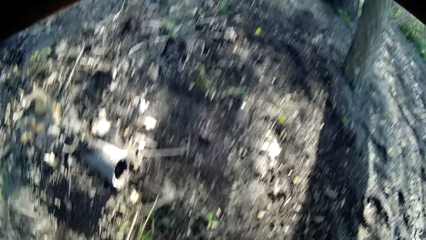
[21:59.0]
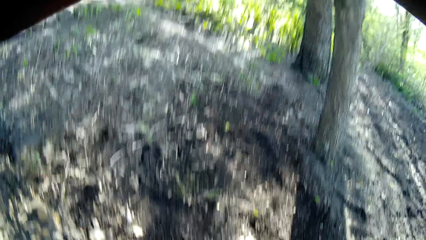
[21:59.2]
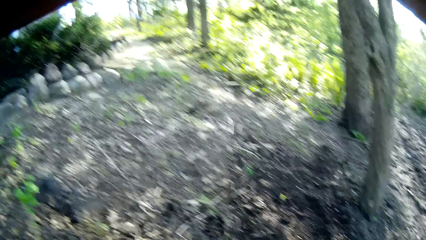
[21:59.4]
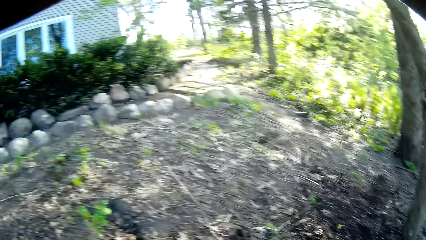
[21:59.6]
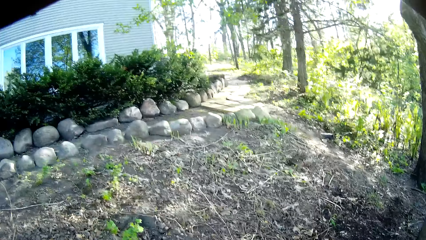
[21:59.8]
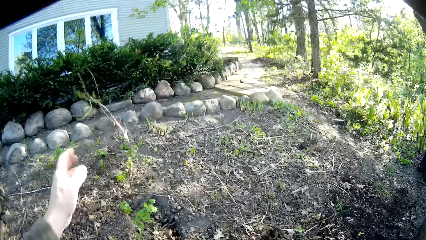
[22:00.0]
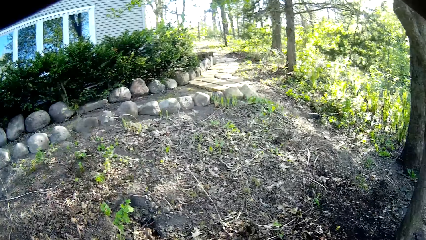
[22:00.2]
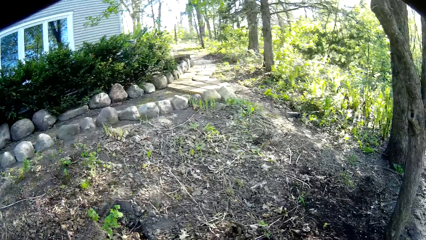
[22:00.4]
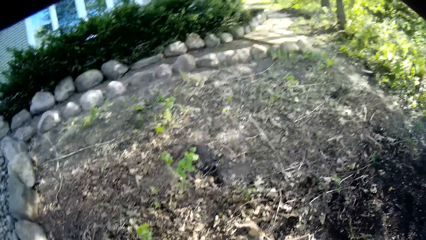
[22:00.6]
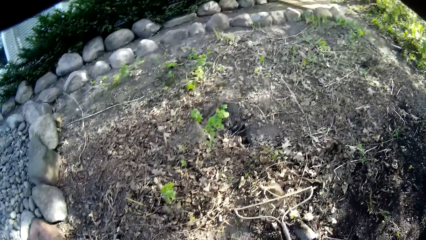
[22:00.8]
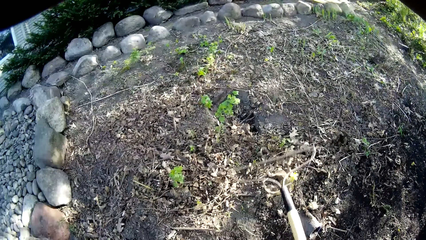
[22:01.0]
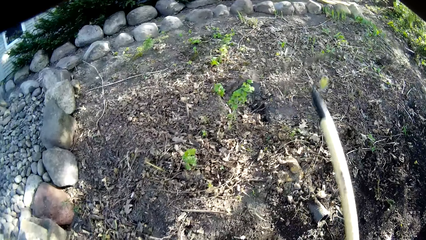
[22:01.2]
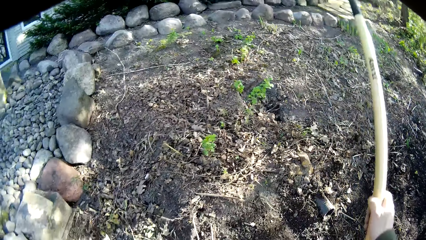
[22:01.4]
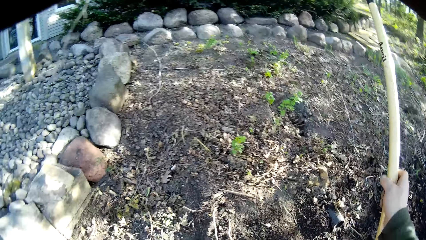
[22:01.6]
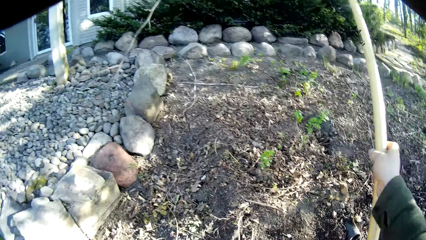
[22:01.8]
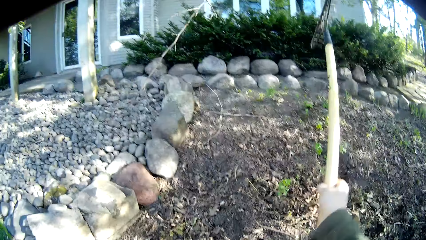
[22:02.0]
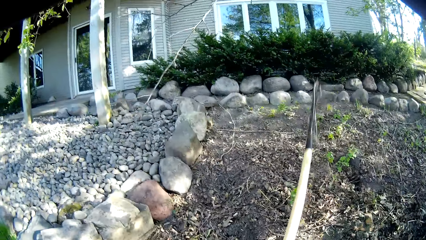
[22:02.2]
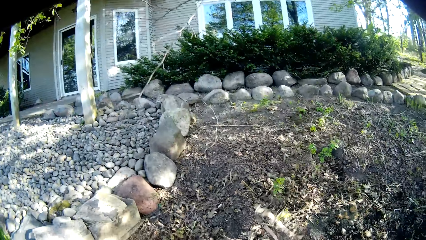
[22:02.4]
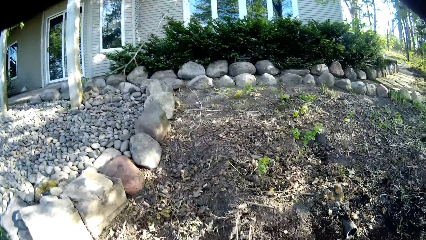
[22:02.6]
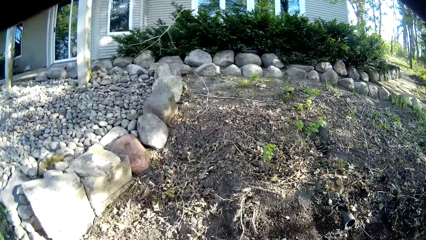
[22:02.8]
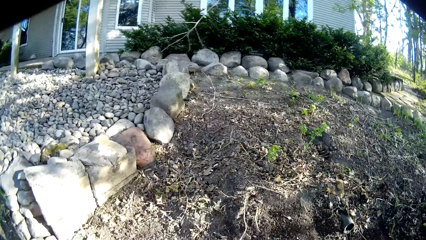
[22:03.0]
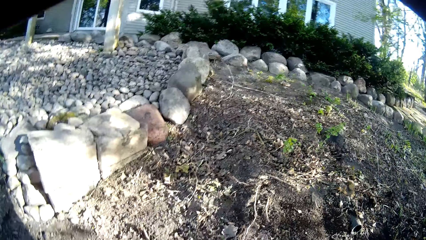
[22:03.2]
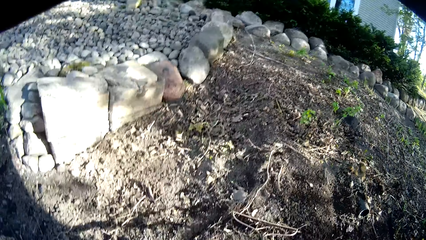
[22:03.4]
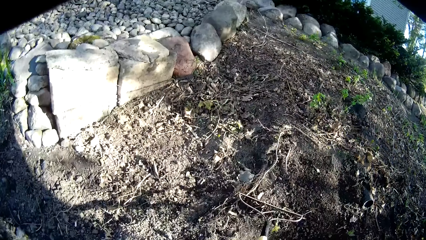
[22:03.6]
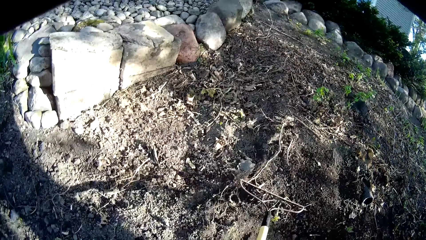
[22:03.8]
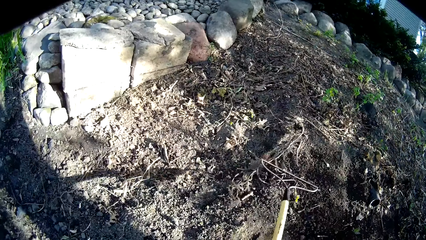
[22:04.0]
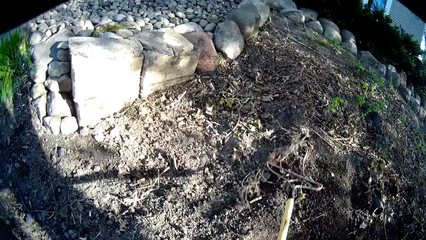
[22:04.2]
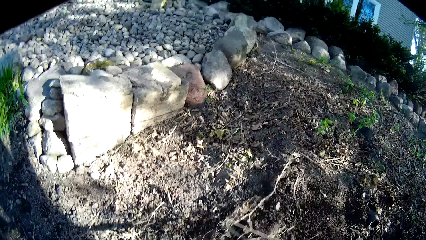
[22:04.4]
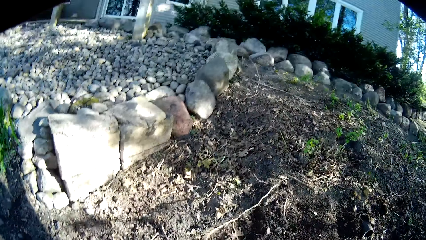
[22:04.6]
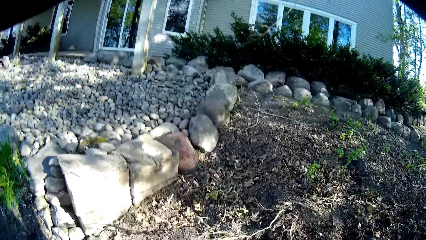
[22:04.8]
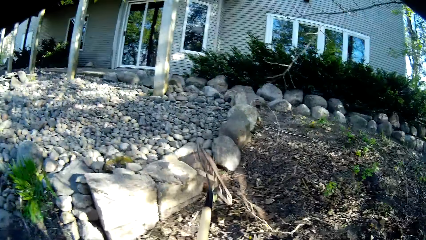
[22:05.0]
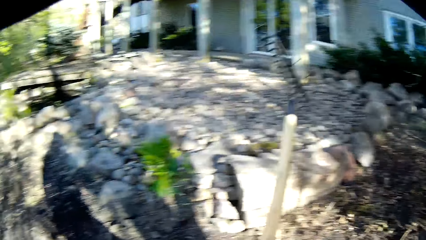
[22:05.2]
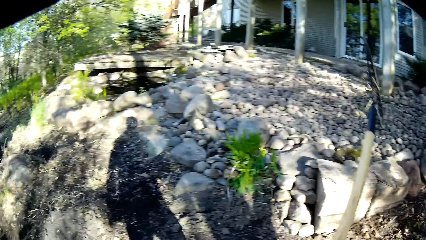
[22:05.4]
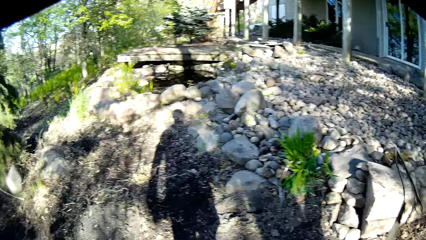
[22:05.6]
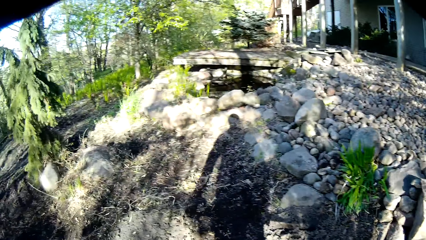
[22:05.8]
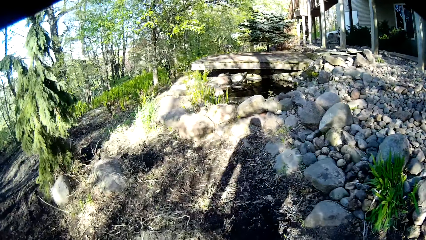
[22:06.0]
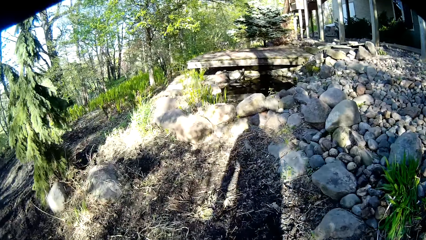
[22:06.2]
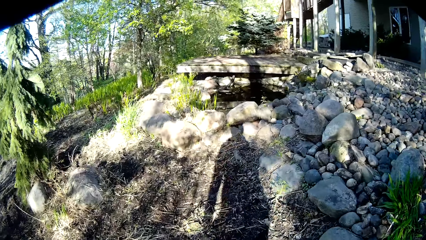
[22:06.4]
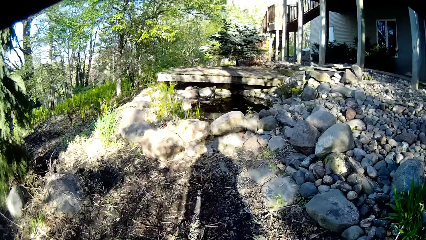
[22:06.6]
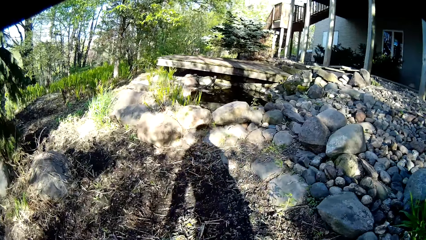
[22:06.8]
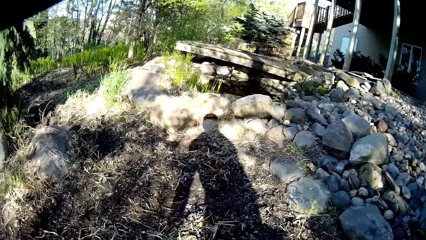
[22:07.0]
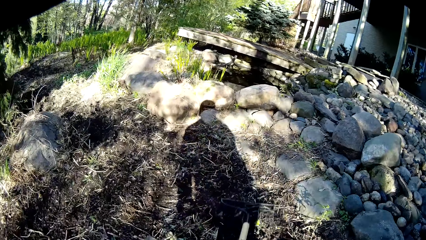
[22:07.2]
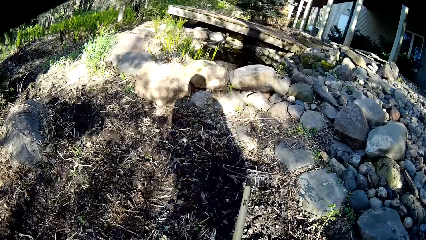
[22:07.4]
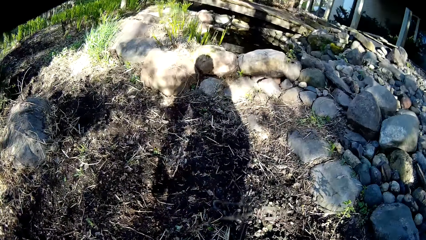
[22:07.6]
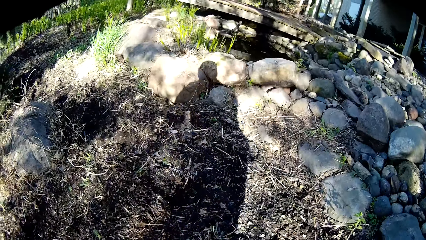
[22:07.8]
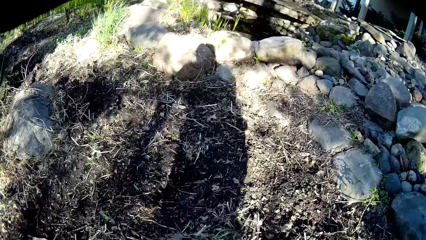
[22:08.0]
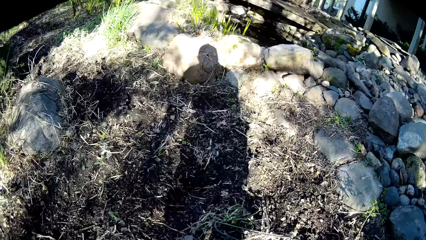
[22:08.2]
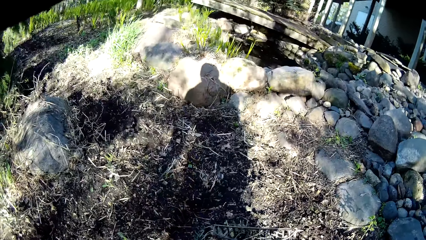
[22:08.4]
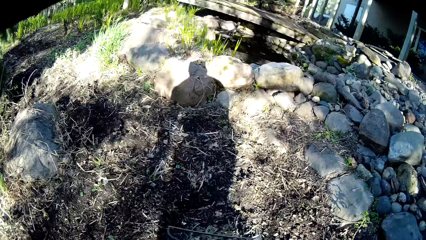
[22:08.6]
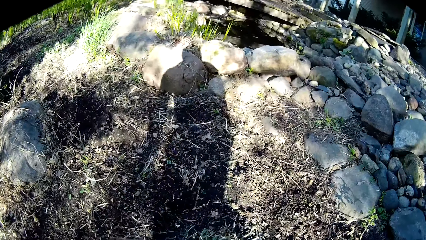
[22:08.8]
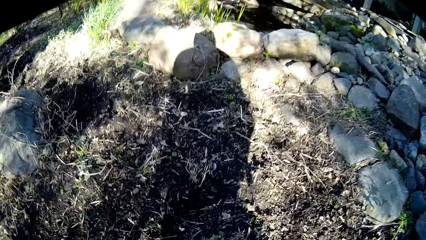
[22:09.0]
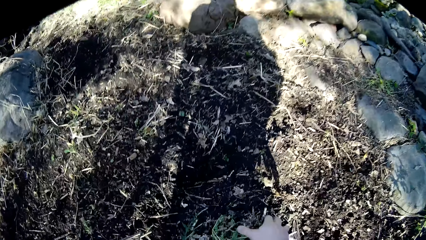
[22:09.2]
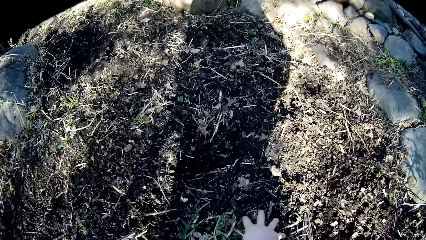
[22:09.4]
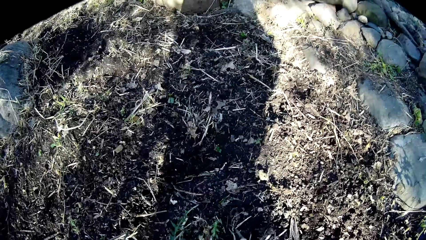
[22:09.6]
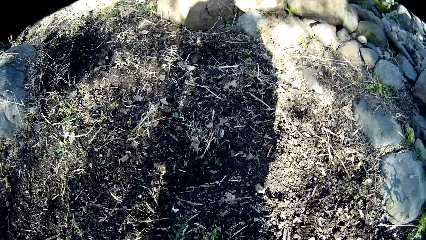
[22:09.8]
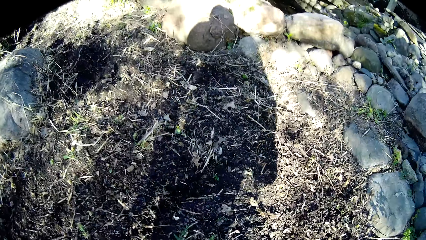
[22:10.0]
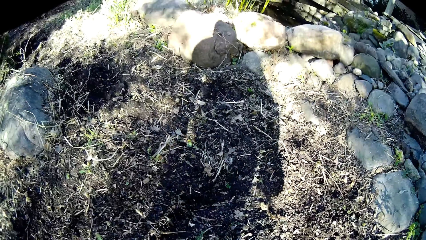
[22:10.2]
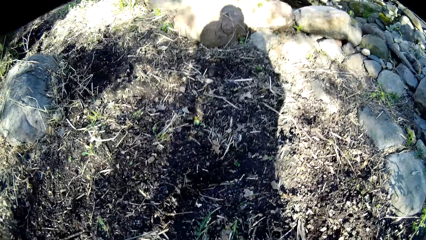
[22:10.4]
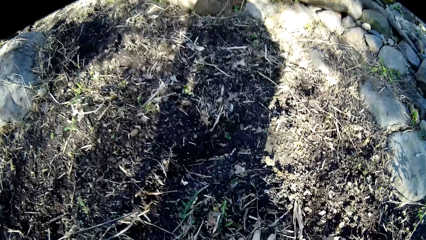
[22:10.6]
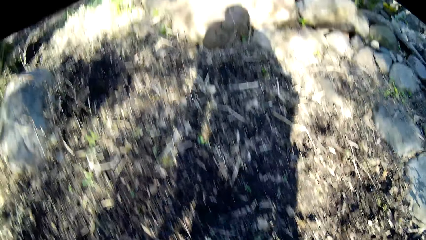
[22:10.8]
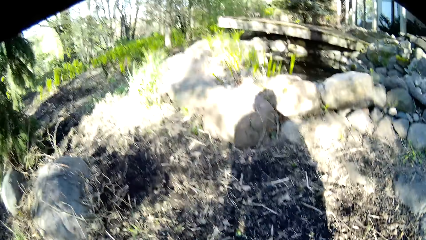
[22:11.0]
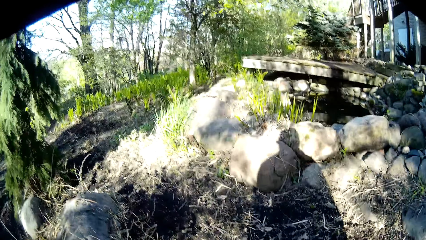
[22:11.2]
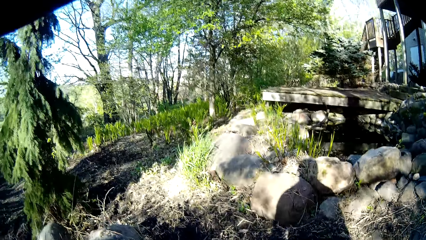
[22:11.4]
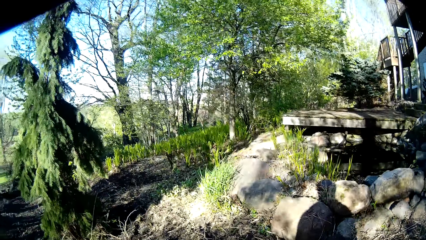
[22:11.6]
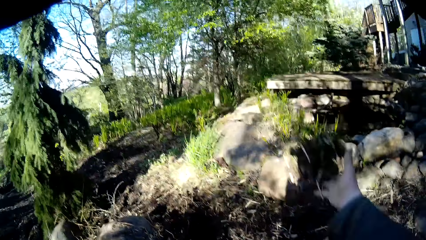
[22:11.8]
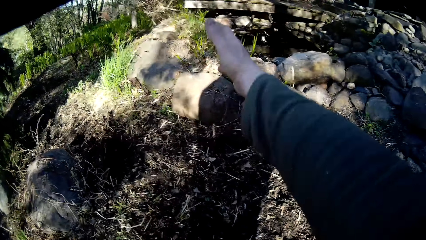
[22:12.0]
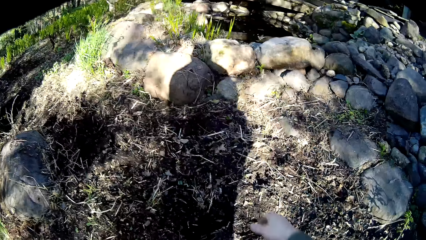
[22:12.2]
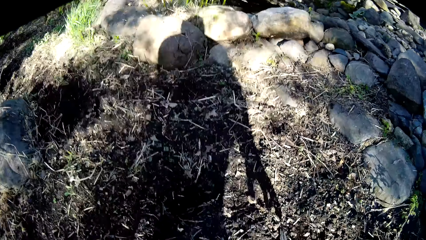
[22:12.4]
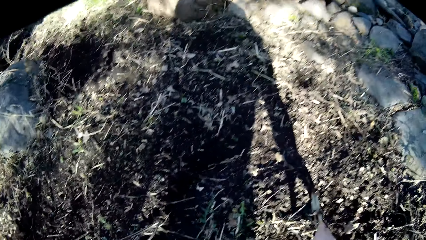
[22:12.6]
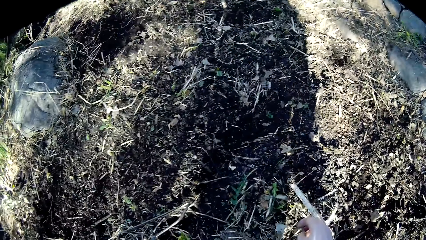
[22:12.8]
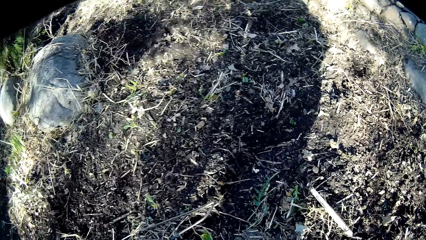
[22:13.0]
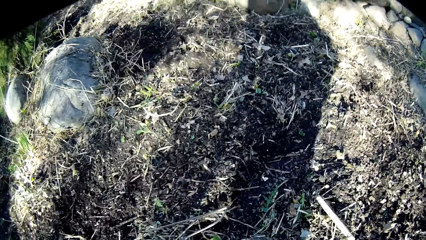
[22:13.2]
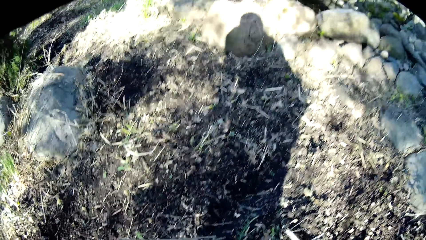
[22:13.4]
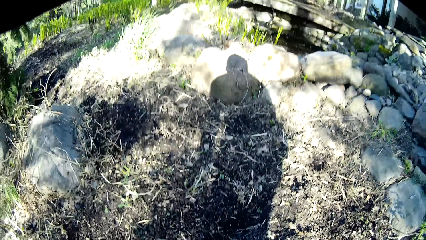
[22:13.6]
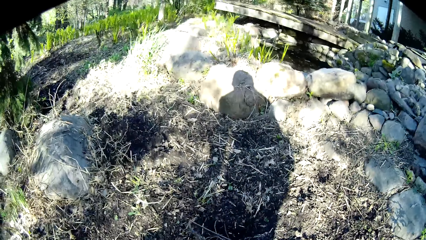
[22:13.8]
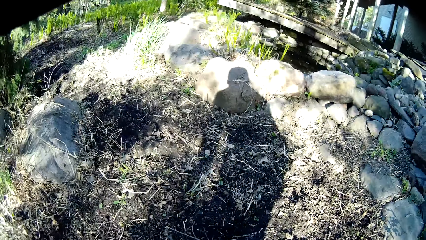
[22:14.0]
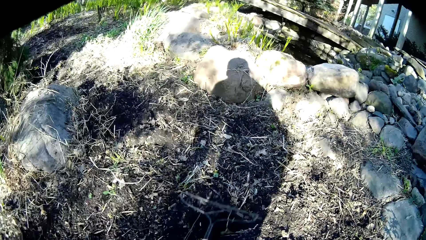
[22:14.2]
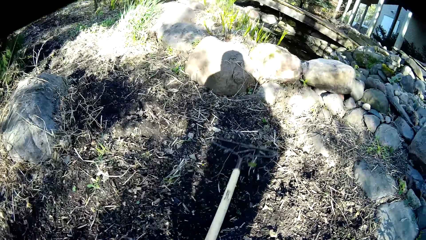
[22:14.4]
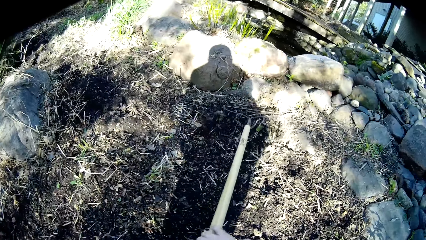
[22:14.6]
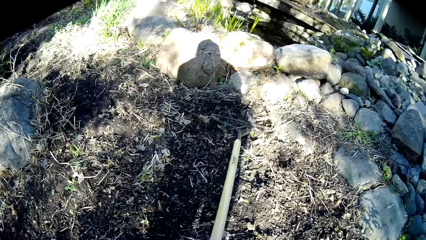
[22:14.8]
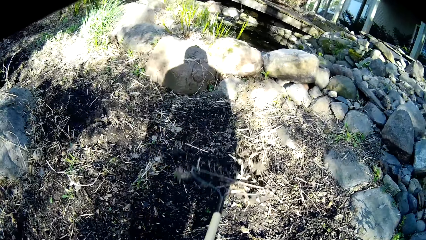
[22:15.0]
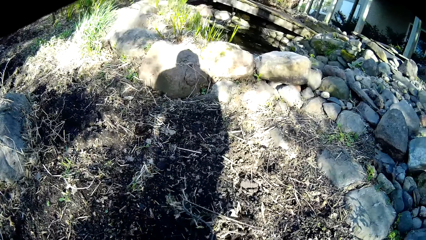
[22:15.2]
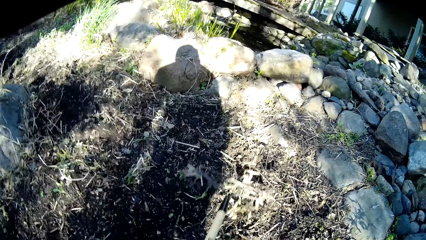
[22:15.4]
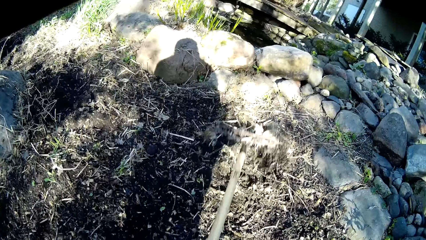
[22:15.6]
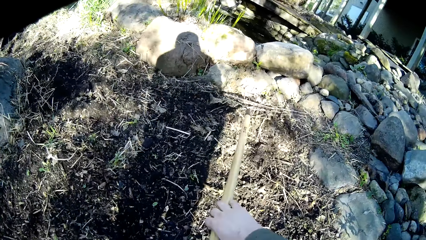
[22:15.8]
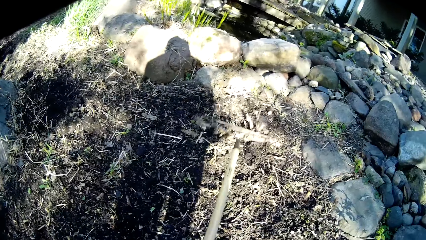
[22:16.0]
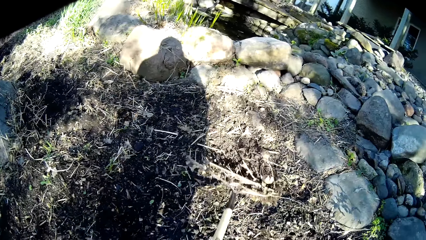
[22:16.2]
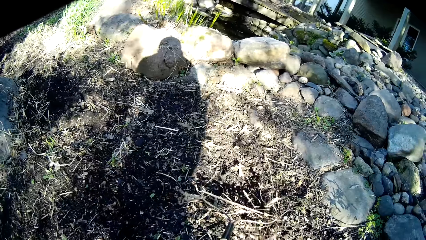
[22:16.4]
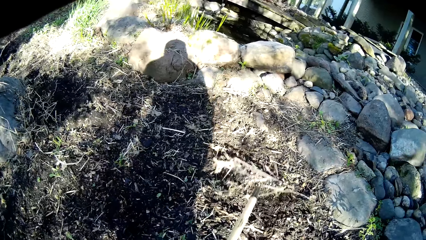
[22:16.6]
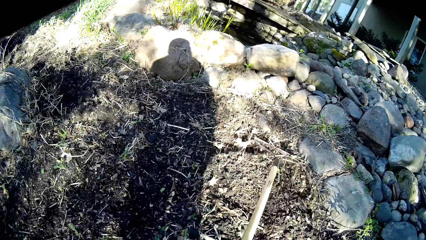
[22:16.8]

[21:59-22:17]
The camera wearer throws the weed to a part of the garden. He raises the rake in his right hand. He rakes the debris off the soil with the rake in his right hand. He pulls a plant with the rake. He raises the rake in his right hand. He rakes the debris off the soil with the rake in his hands. He levels the soil with the rake. He picks the debris off the soil with his right hand. He throws the debris to a part of the garden. He rakes the debris off the soil with the rake in his hands. He levels the soil with the rake.
